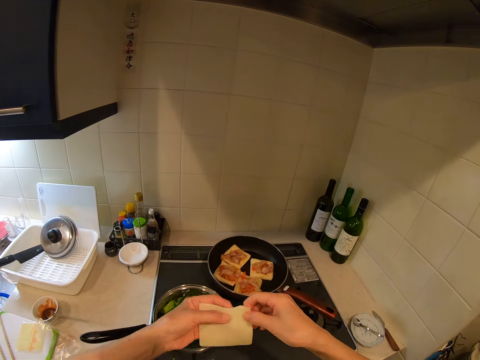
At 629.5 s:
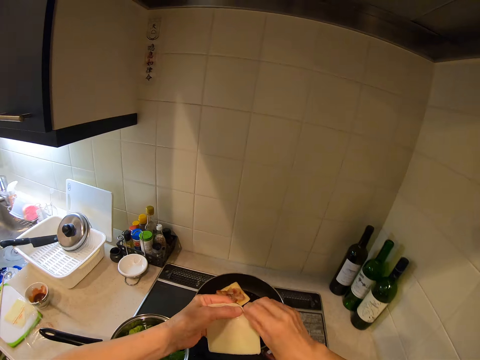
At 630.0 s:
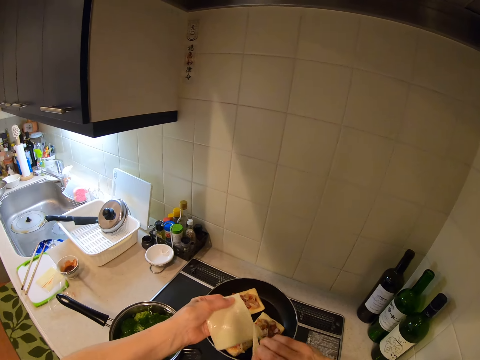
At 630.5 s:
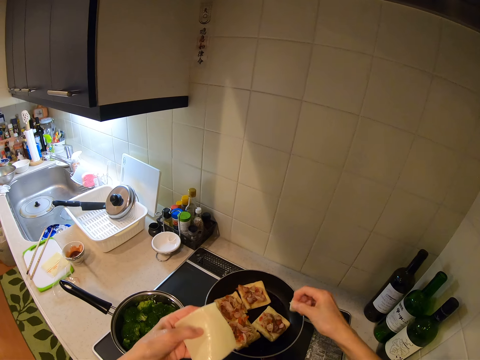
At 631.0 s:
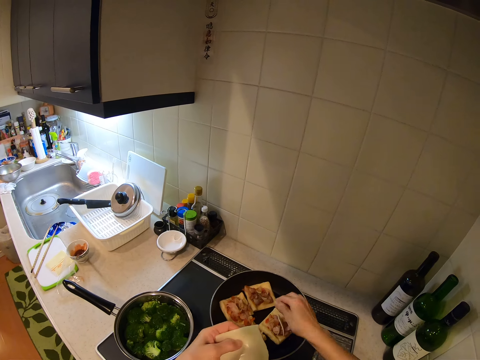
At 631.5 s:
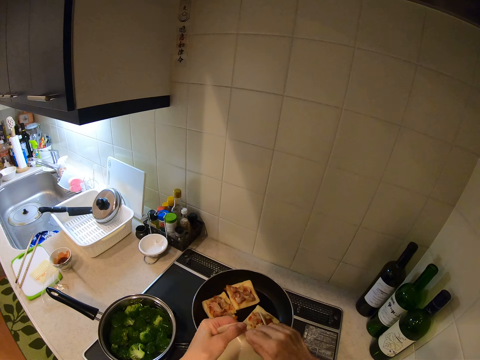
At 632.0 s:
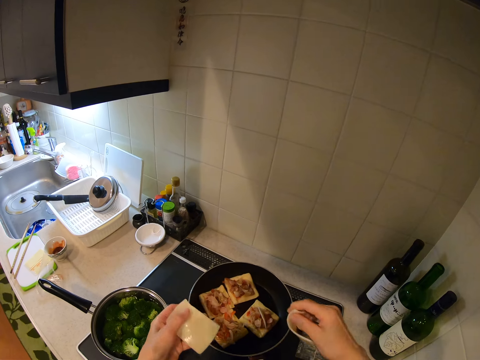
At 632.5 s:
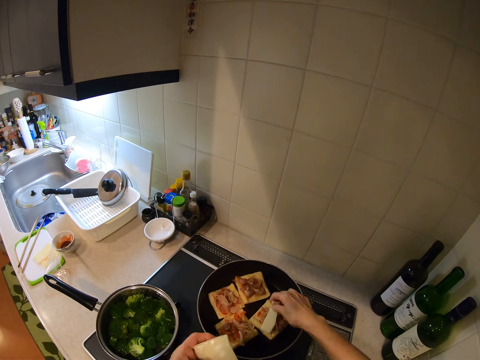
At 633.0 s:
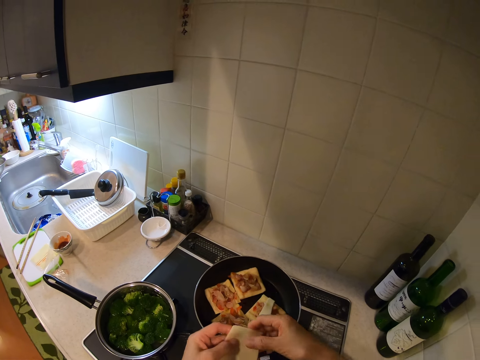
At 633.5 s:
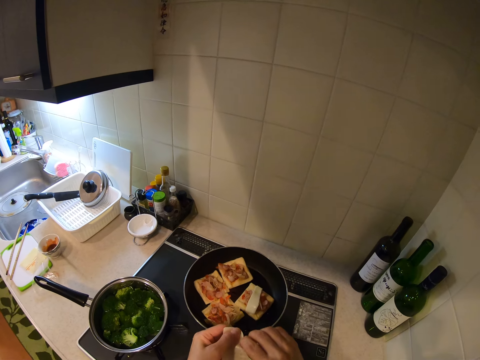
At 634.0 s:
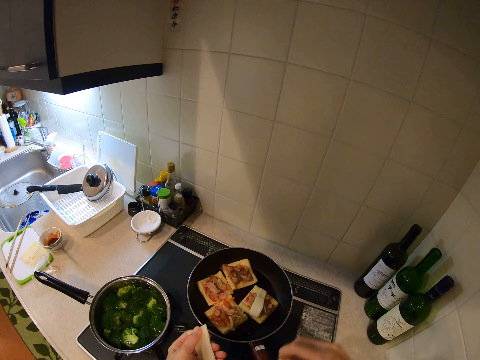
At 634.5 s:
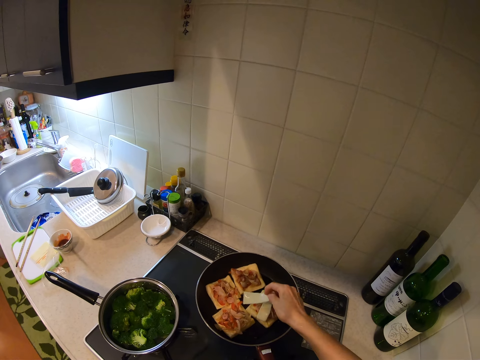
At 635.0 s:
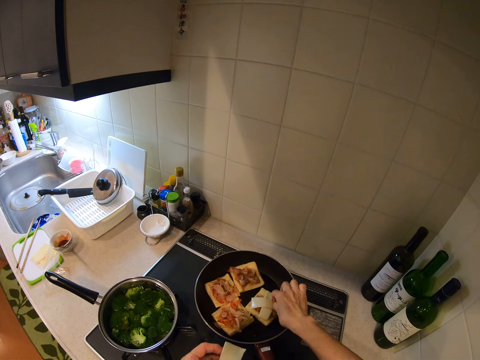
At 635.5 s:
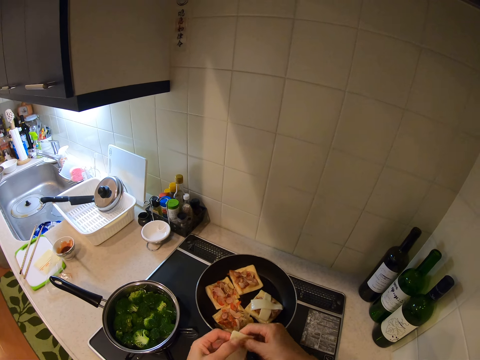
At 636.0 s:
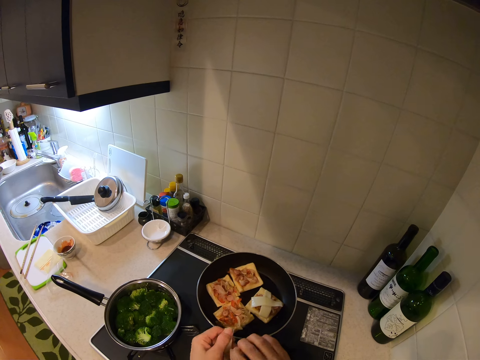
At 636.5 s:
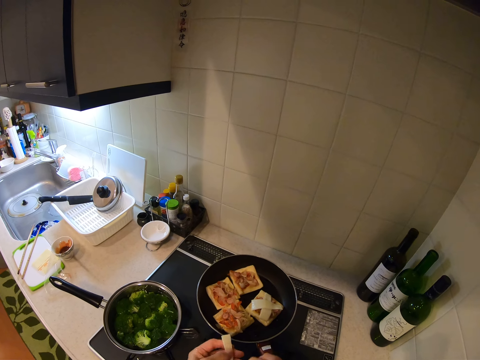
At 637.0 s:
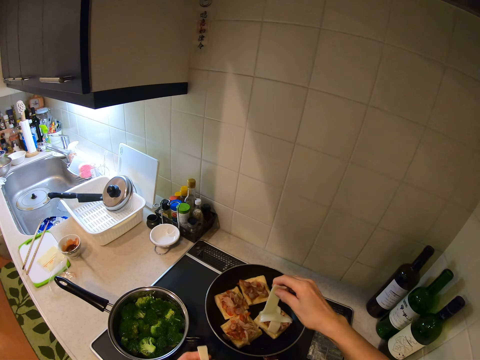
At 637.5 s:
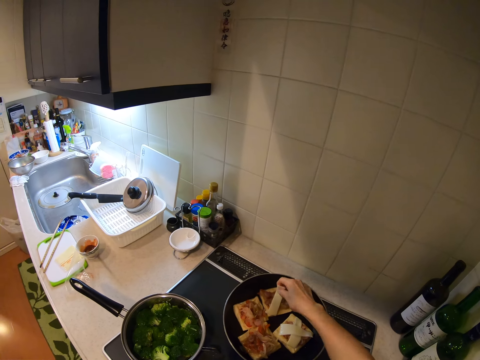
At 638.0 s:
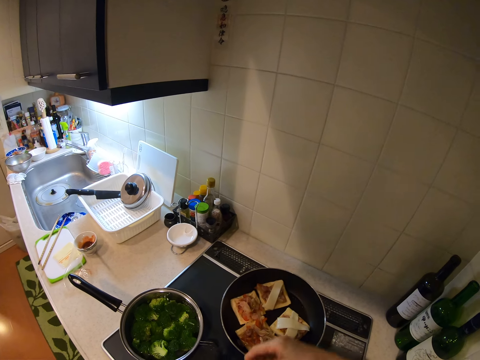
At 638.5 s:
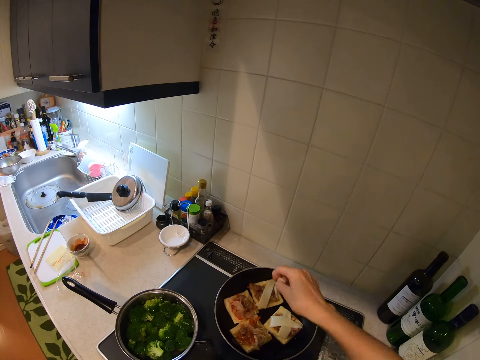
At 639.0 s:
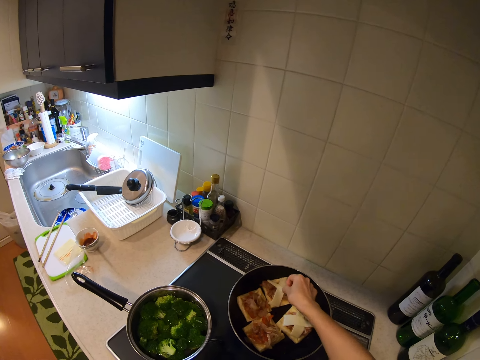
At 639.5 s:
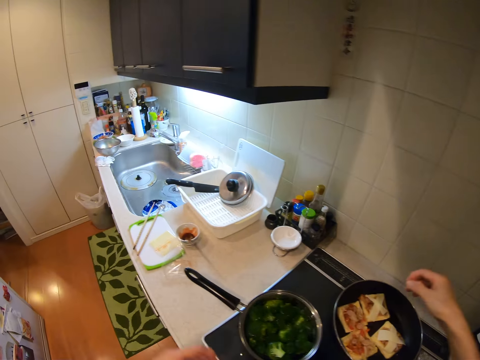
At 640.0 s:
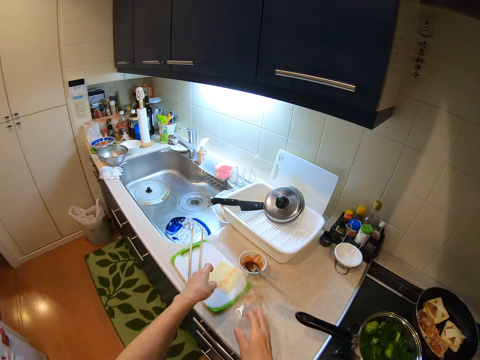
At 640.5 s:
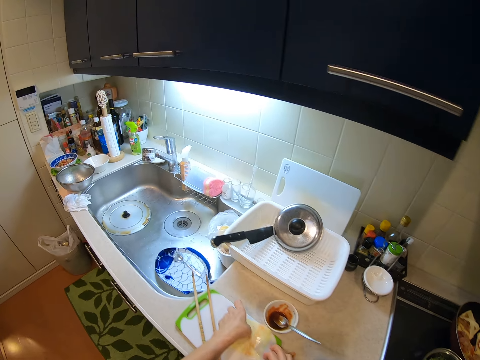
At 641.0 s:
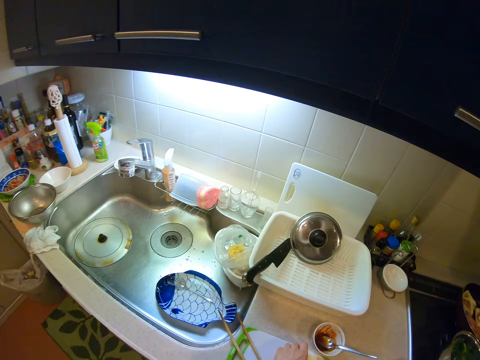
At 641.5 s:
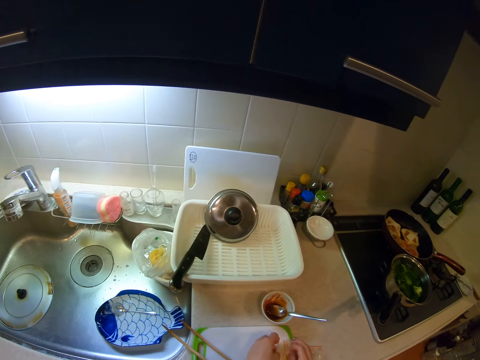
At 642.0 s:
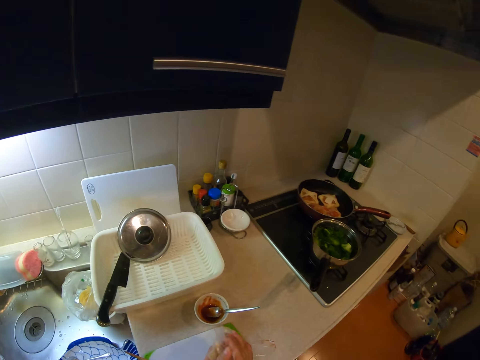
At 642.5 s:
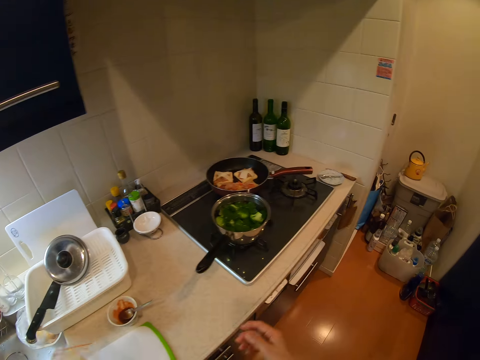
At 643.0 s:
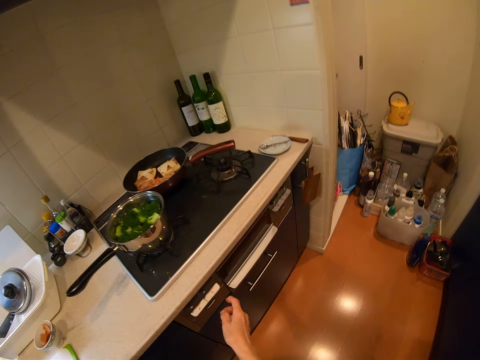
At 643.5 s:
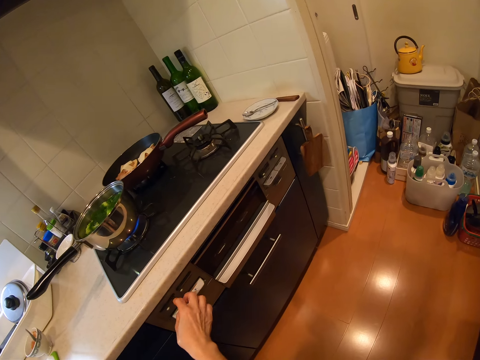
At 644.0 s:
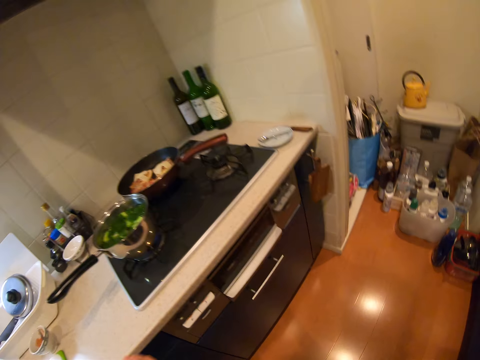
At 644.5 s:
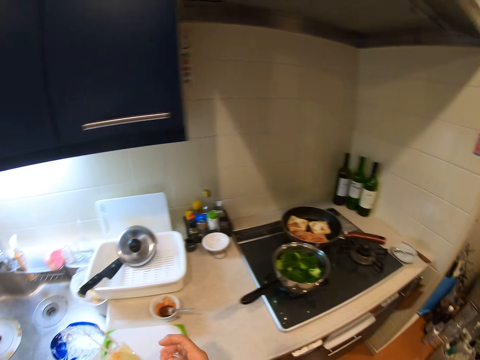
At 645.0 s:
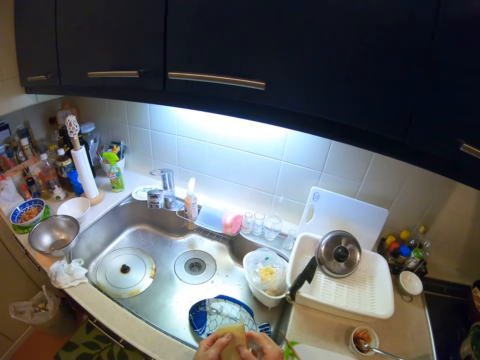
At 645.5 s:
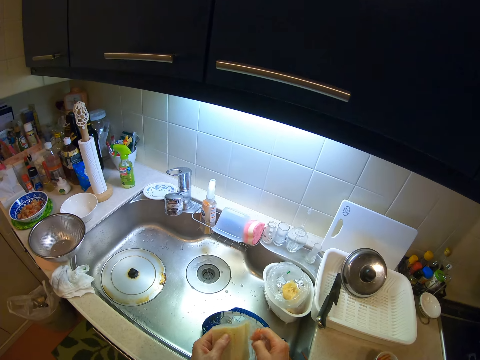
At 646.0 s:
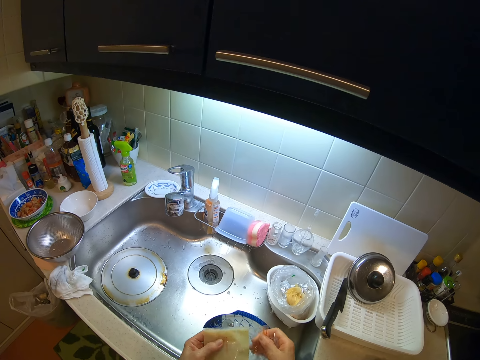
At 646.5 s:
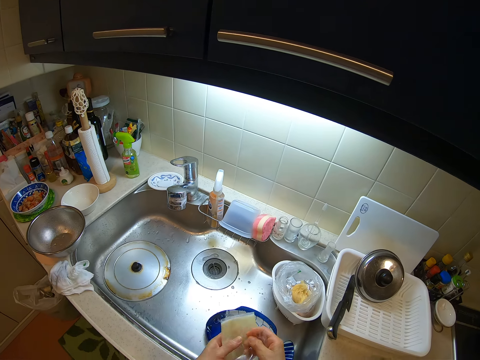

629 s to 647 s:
The camera wearer slices the cheese onto open sandwiches in the frying pan with her hands. She picks up a slice of cheese from the chopping board. She adjusts the pressure of the cooker with her right hand.

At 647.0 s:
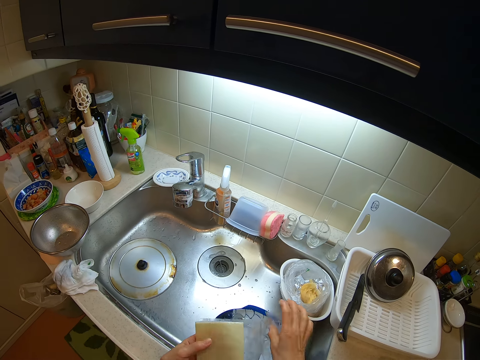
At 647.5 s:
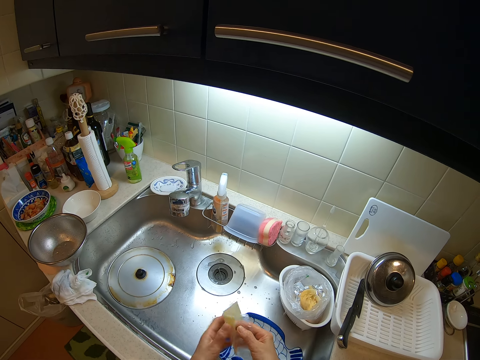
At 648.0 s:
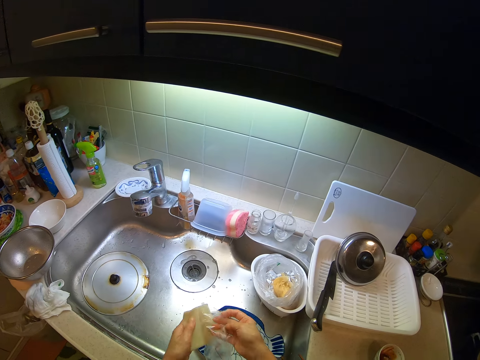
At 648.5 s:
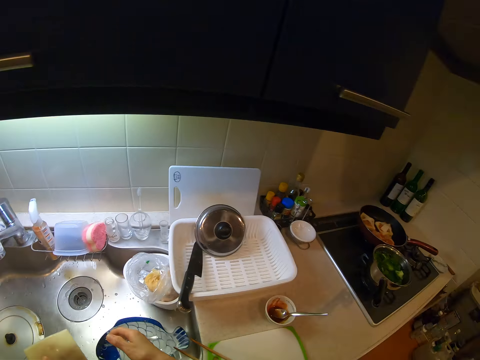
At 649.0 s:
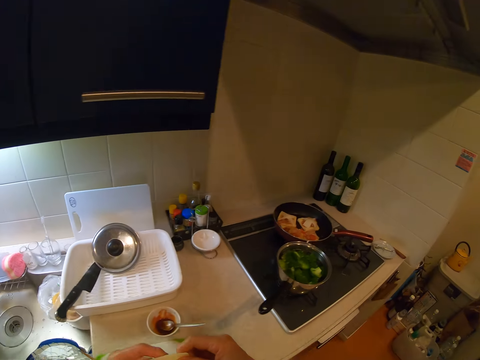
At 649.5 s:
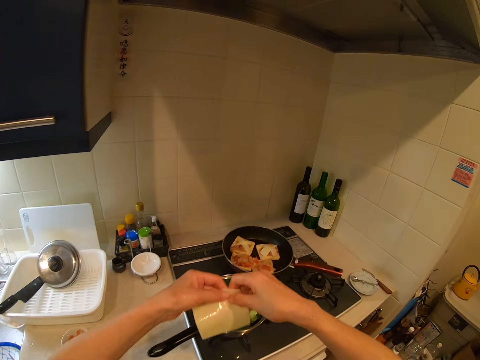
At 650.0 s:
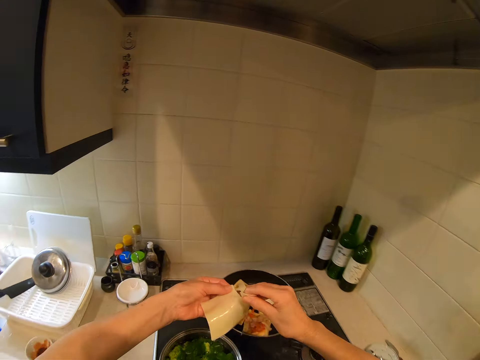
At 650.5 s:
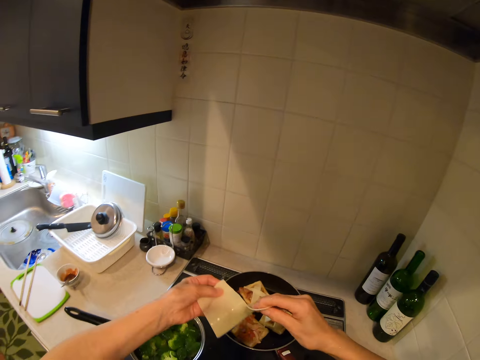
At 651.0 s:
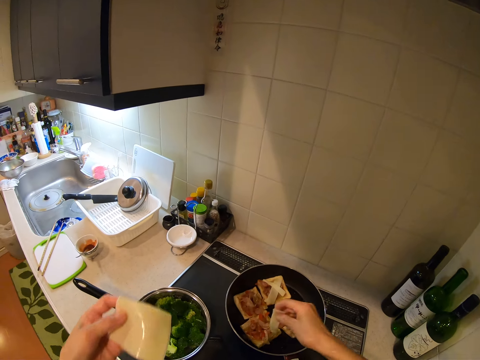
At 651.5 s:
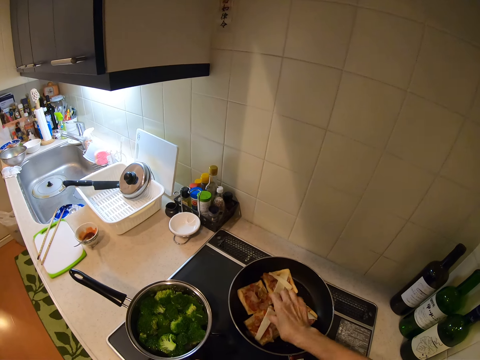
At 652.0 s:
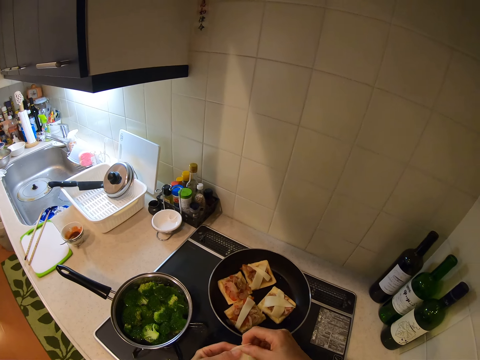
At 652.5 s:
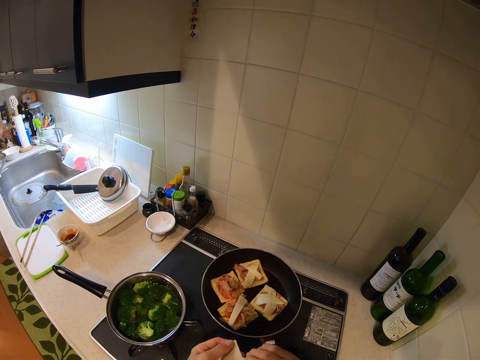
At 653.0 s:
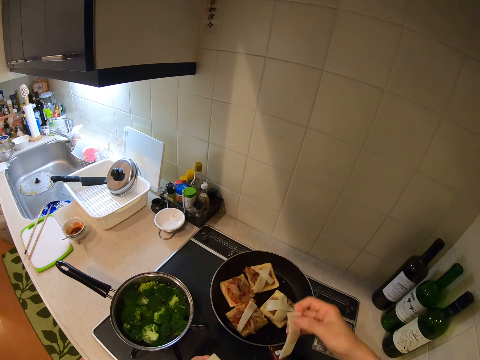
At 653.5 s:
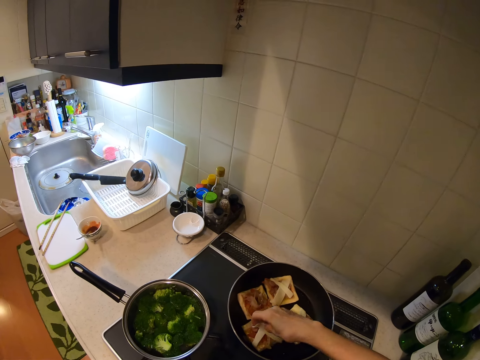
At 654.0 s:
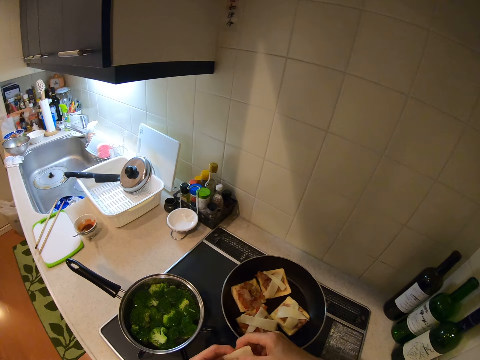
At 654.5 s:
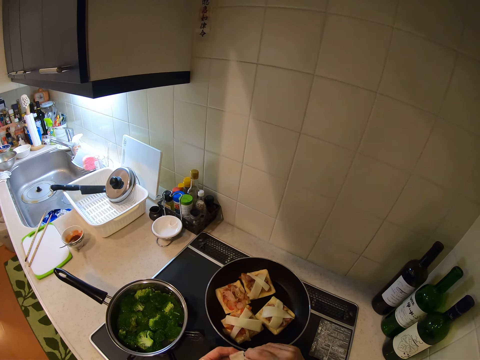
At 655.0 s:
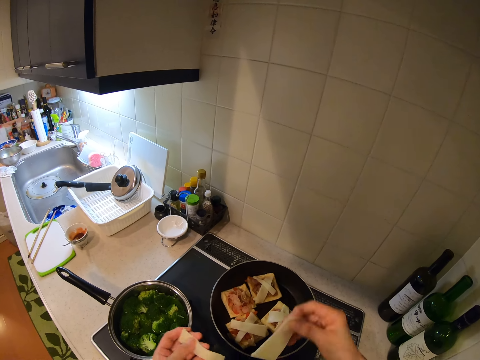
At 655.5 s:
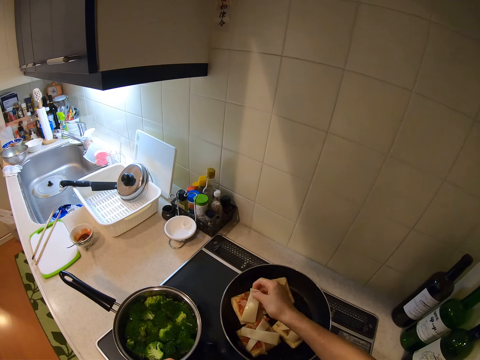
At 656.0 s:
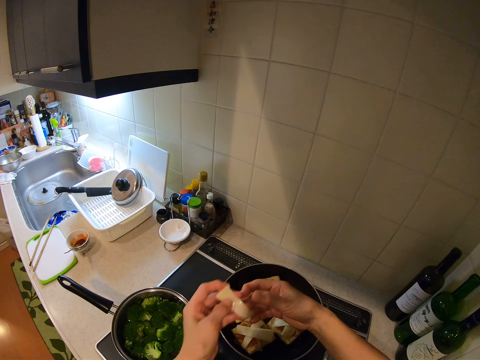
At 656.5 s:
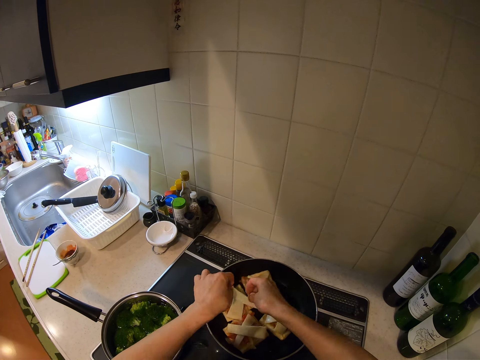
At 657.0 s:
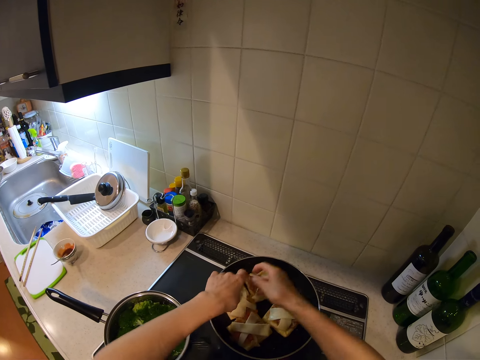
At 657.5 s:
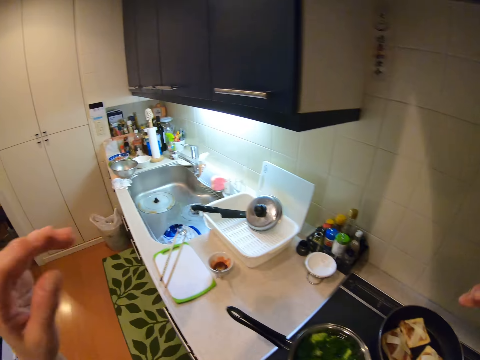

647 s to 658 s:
The camera wearer picks the packet of something. She slices the cheese onto open sandwiches in the frying pan with her hands.
